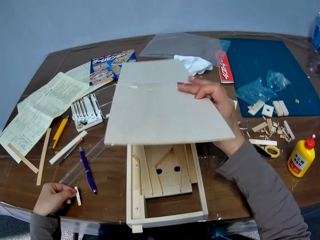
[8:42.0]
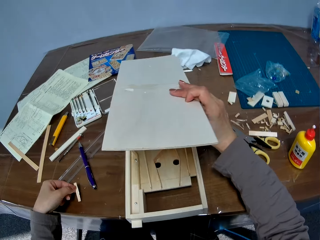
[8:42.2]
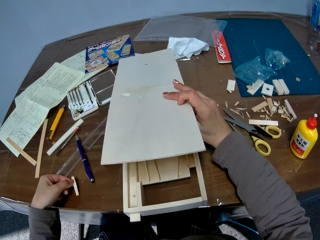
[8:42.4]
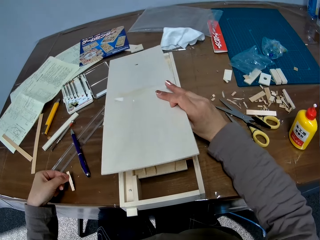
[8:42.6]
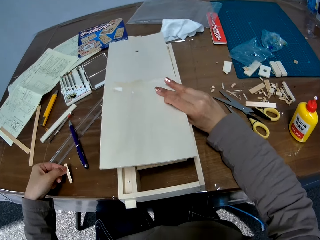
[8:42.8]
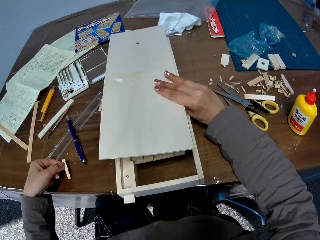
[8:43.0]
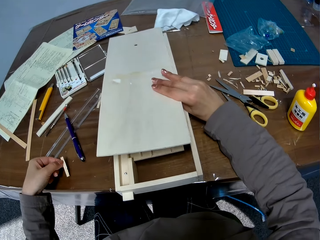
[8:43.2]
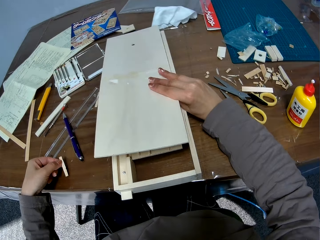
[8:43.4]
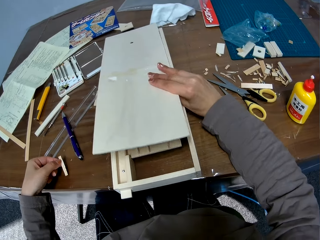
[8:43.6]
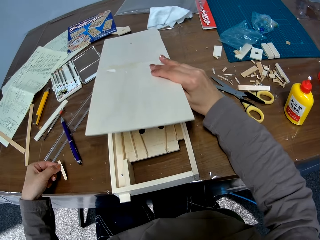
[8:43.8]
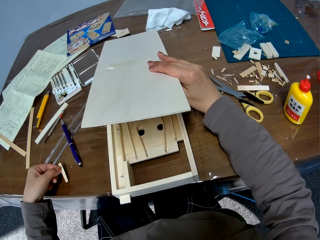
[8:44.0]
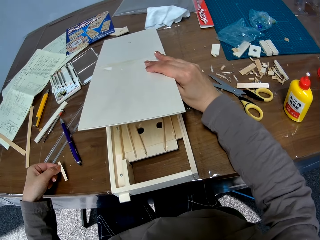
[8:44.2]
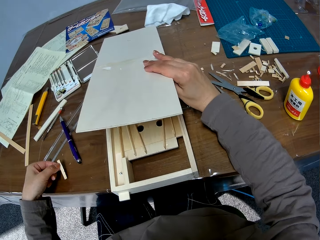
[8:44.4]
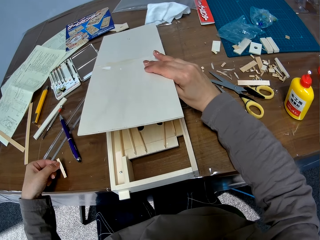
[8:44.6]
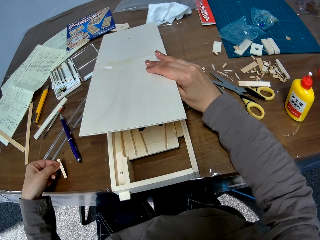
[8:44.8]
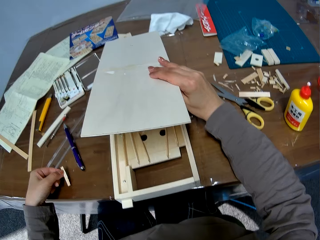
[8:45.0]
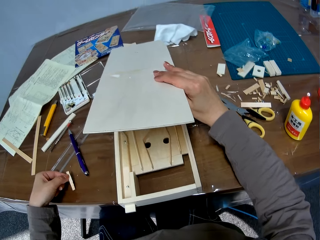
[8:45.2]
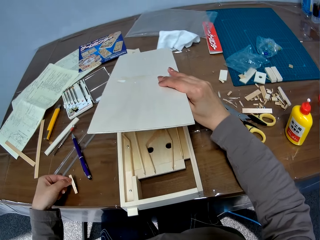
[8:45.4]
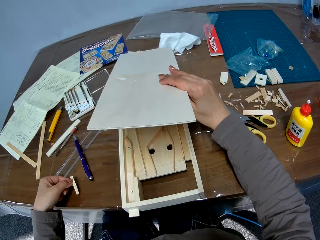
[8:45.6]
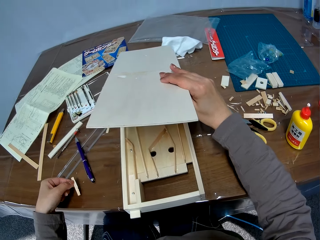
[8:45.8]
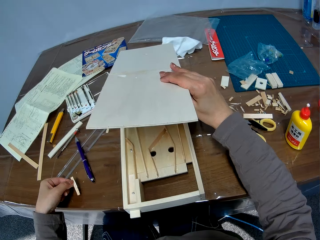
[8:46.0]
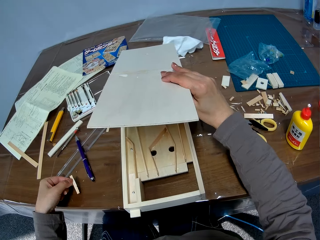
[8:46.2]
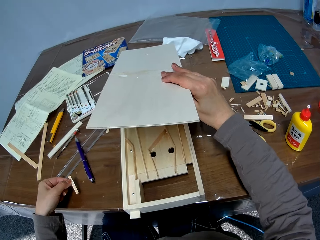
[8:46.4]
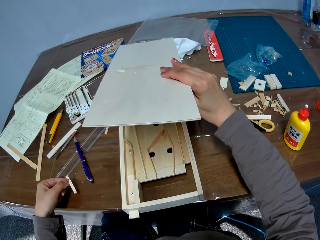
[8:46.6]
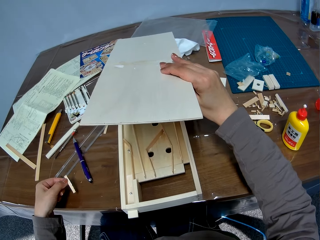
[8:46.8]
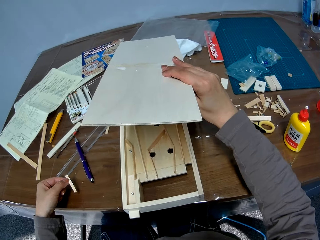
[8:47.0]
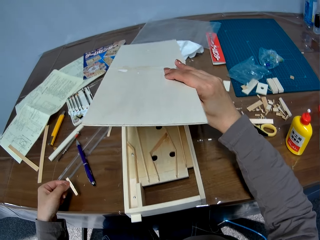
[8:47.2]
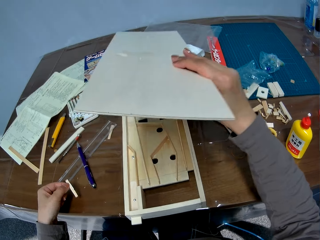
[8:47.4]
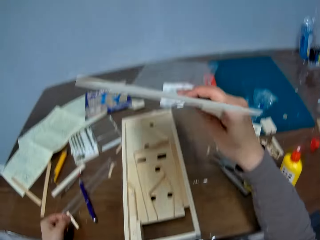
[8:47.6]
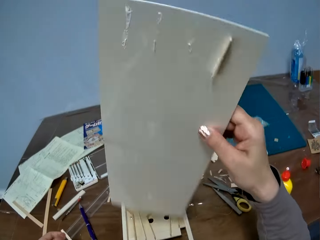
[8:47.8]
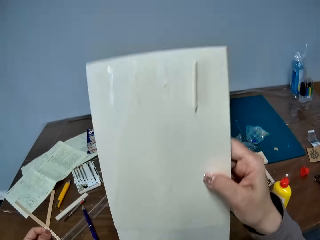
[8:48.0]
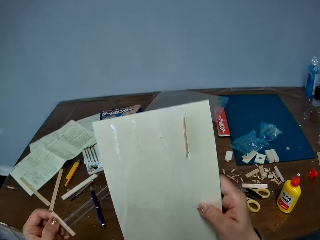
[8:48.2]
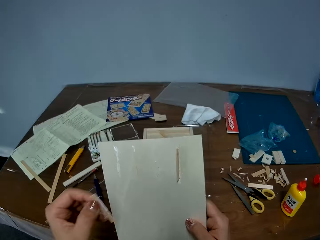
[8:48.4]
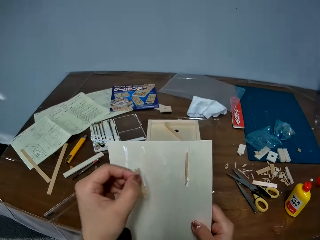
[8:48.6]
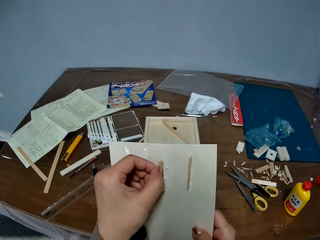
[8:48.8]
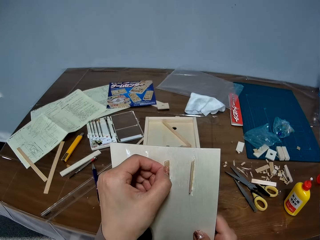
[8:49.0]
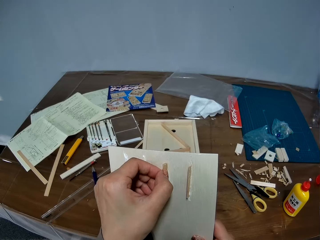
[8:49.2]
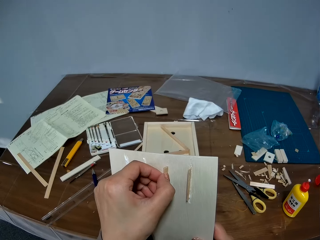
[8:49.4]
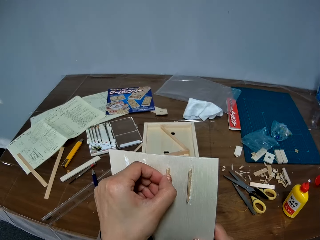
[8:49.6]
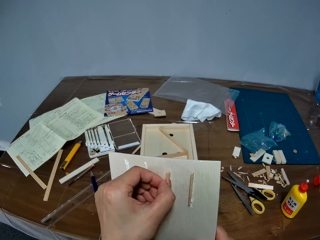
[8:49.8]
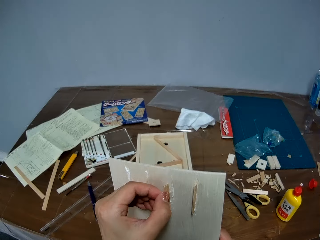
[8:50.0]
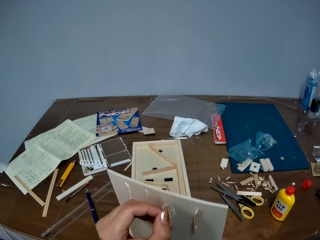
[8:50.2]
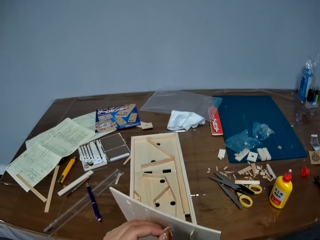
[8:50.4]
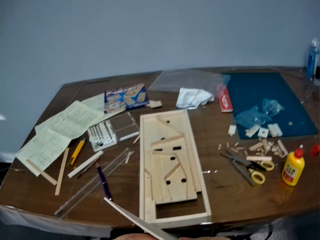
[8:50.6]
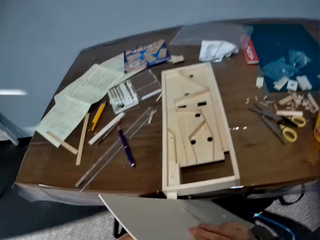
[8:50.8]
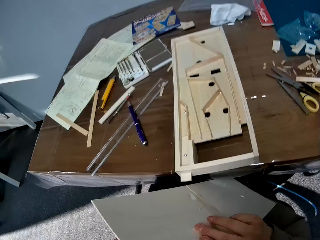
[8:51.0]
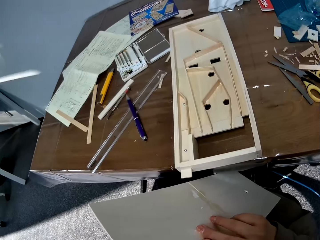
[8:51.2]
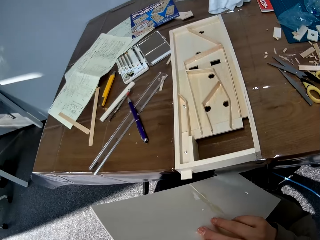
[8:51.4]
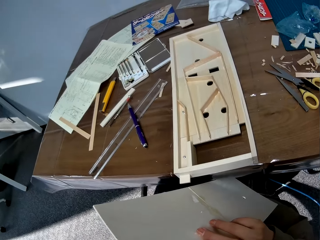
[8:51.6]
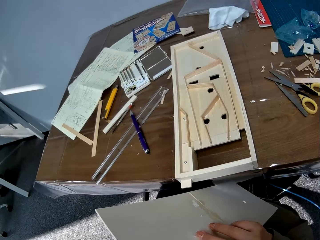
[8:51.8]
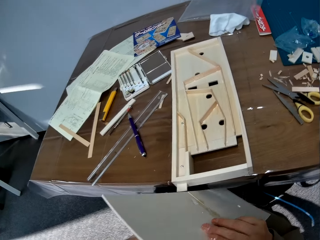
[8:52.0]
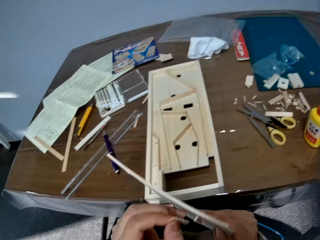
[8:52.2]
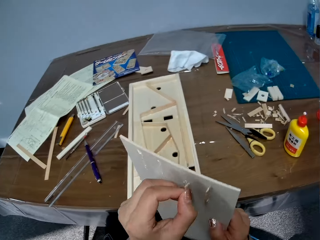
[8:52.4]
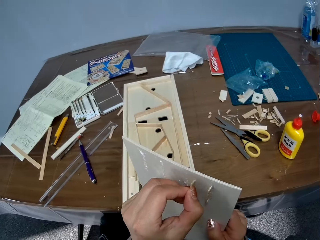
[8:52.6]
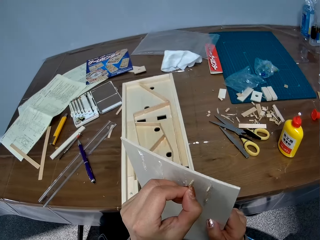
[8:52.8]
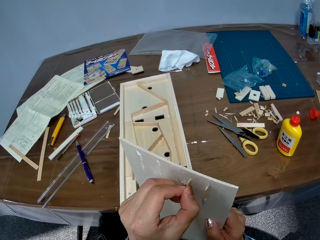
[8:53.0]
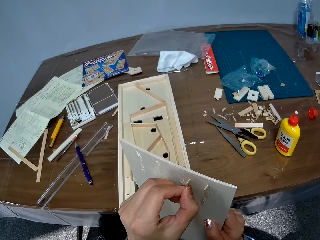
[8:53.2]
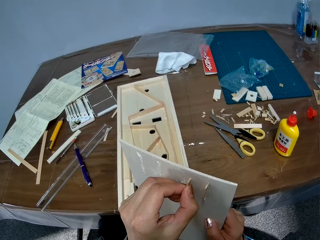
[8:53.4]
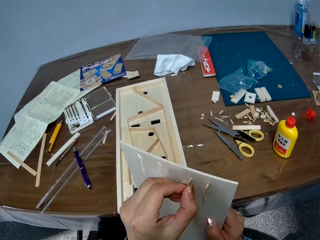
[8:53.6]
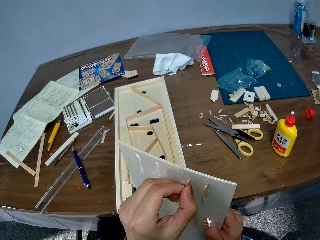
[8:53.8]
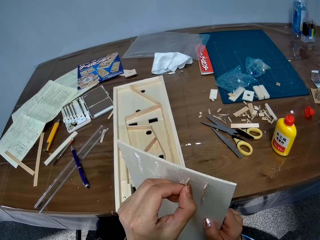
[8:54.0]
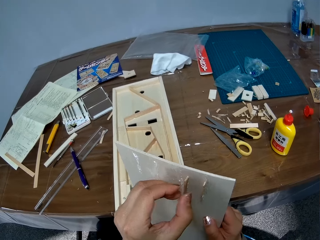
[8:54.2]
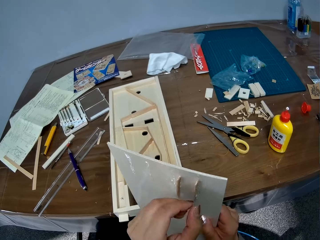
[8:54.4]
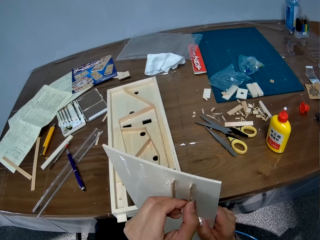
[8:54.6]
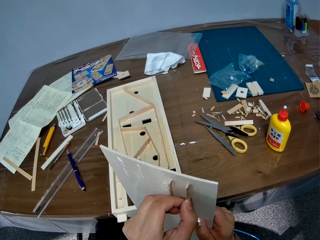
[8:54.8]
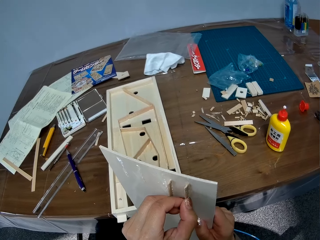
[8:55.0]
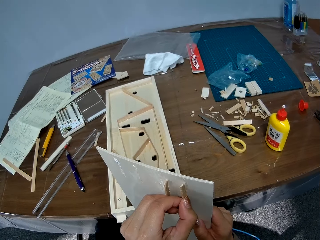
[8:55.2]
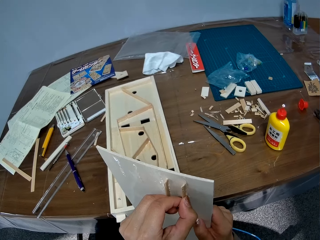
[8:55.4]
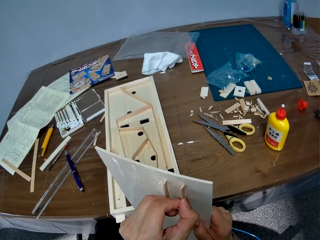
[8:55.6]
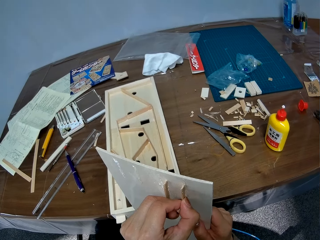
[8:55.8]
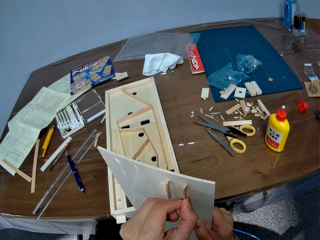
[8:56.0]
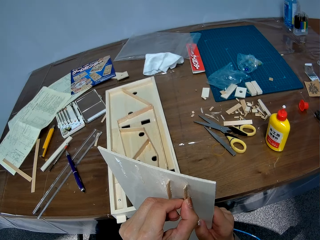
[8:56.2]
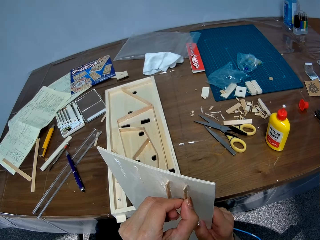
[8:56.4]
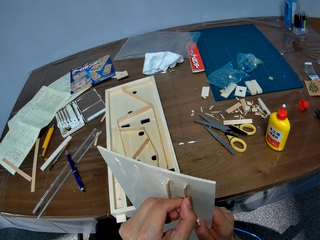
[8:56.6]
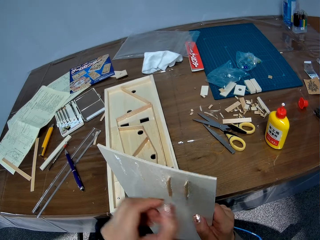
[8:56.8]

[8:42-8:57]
The camera wearer picks the piece of wood from the woodwork. They turn the cardboard. They attach the other piece of wood to the piece of wood. They adjust the piece of cardboard on the cardboard. They turn the cardboard. They adjust the other piece of wood to the piece of wood.

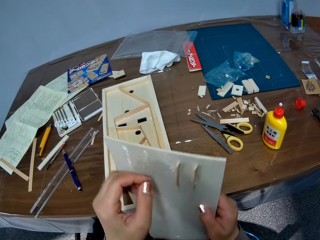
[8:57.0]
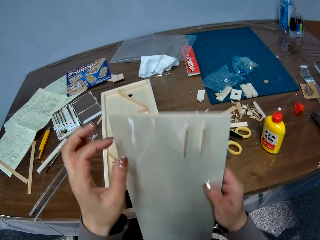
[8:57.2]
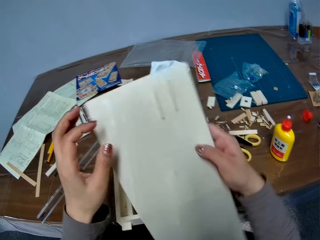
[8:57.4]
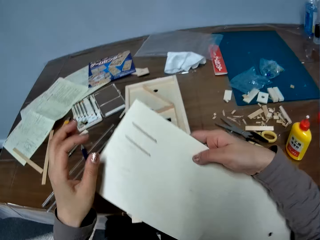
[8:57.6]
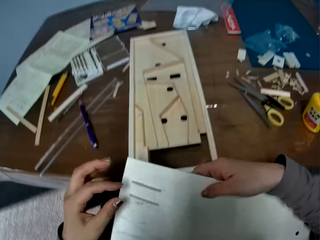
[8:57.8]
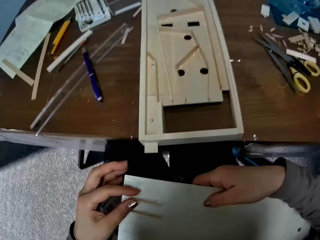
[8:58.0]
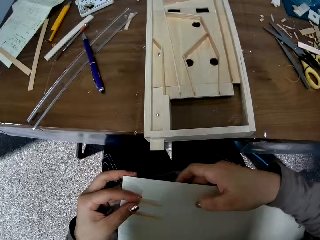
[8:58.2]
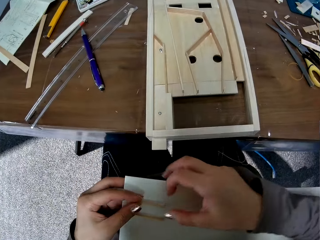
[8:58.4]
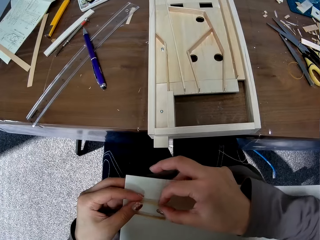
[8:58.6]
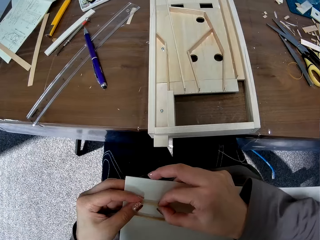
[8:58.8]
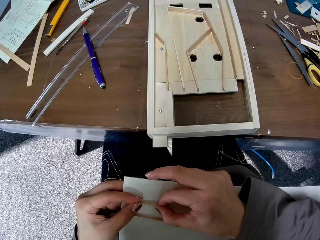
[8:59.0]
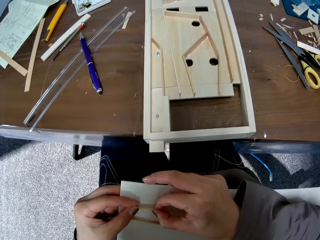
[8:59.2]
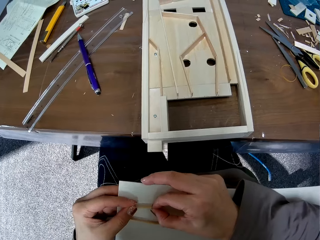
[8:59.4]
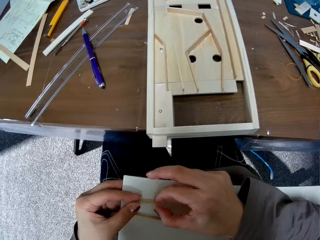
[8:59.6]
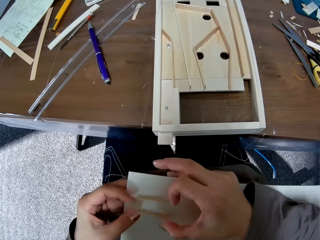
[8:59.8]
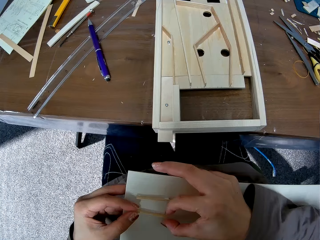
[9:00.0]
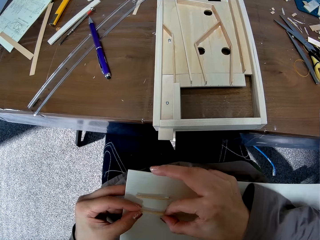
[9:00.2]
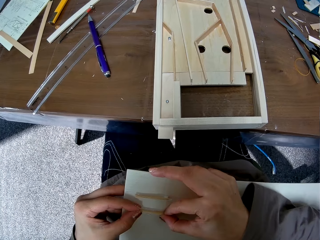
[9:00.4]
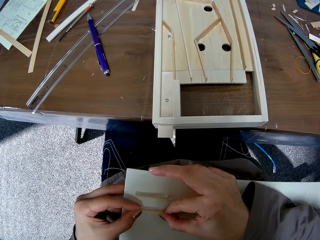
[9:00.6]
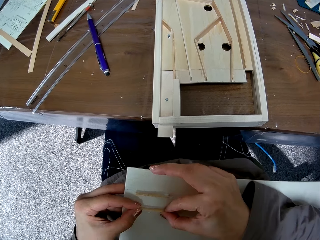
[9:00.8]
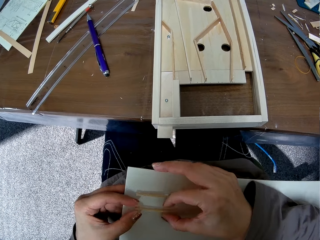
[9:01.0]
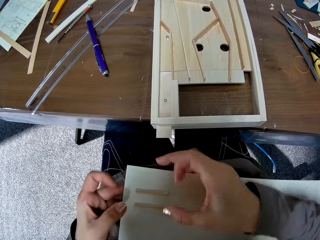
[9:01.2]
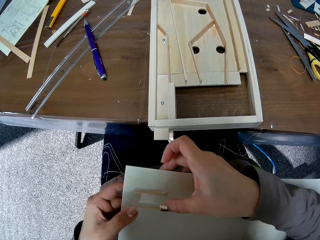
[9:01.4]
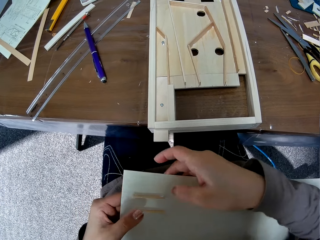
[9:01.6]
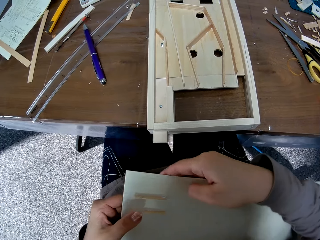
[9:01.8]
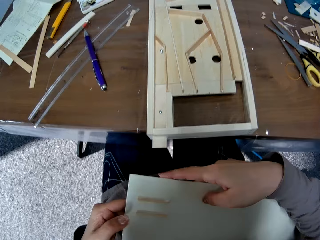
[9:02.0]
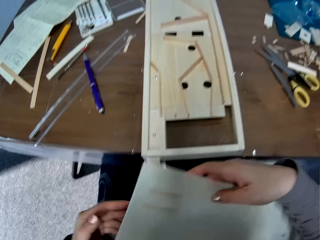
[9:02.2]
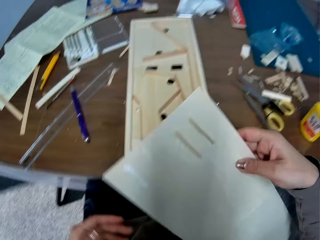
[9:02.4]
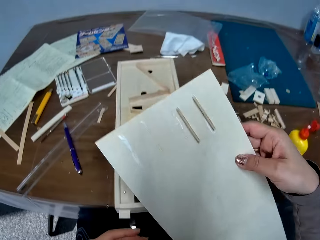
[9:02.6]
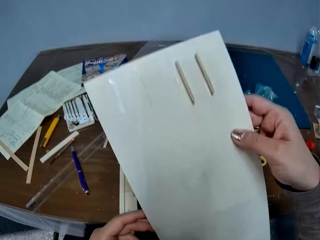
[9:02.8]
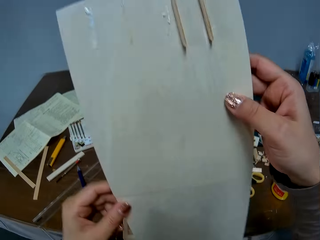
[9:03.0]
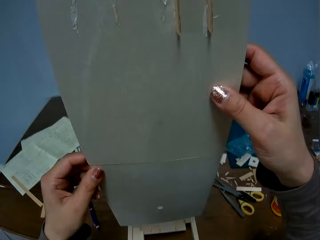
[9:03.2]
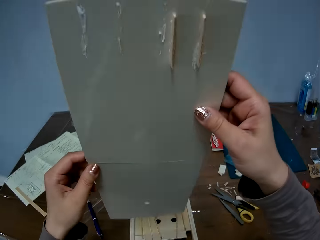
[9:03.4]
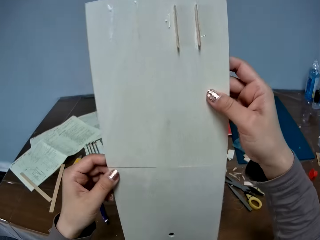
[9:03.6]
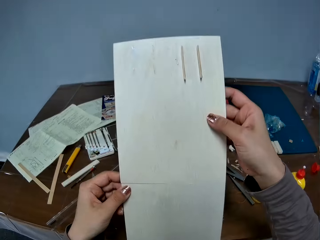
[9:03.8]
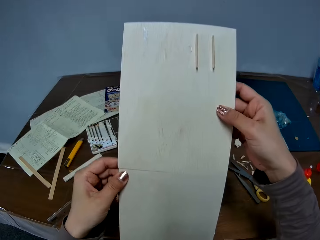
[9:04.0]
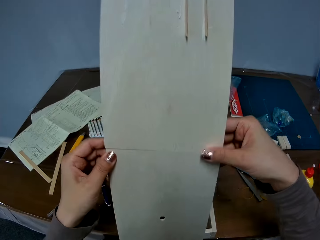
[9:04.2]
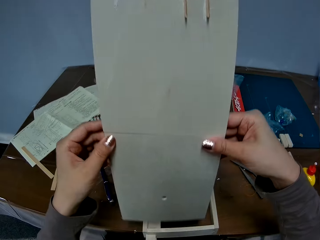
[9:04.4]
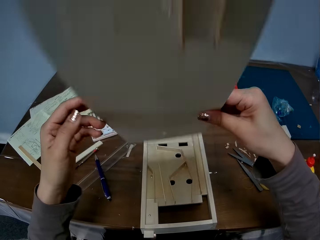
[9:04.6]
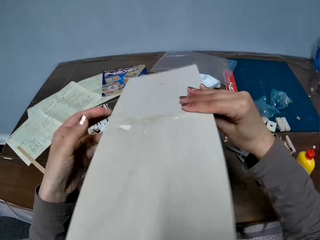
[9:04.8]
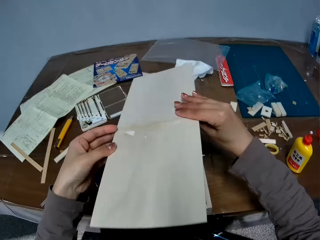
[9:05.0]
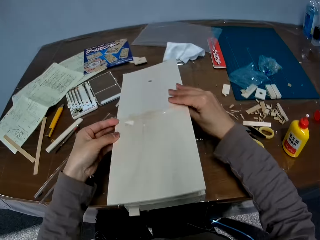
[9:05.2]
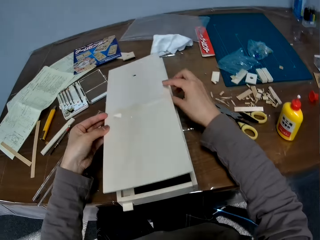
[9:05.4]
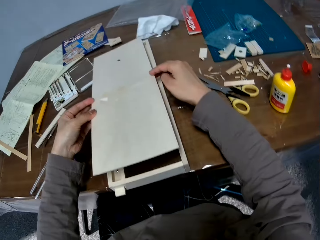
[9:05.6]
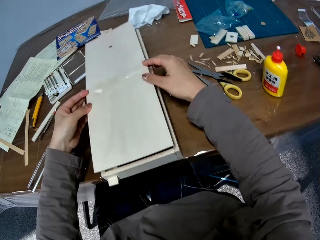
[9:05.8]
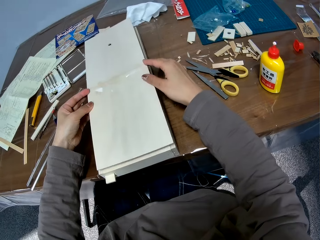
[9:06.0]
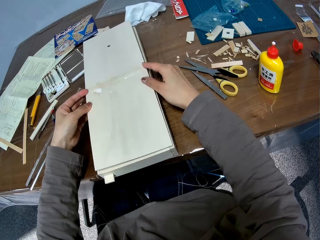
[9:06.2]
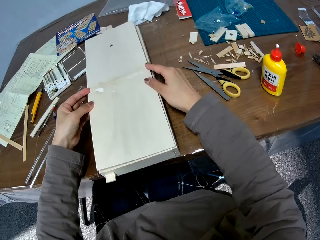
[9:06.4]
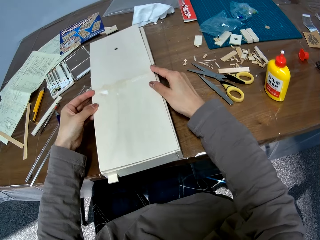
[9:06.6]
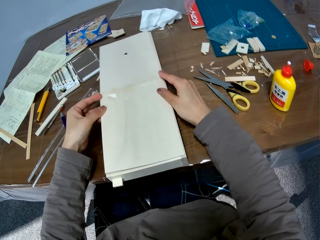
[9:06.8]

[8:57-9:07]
The camera wearer places the piece of wood on her lap. She turns the cardboard. She adjusts the other piece of wood on the piece of wood. She adjusts the other piece of wood on the piece of wood again. She turns the cardboard. She places the piece of wood on the woodwork or pinball table.
